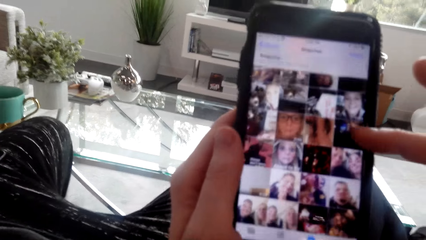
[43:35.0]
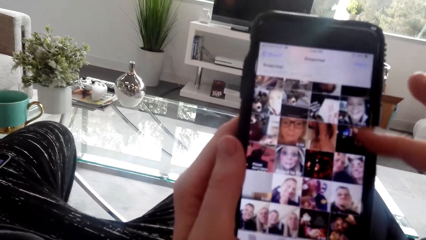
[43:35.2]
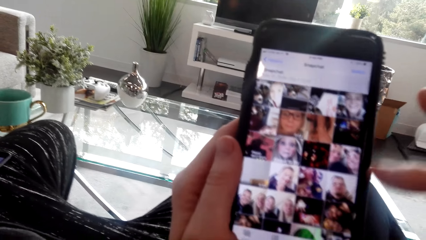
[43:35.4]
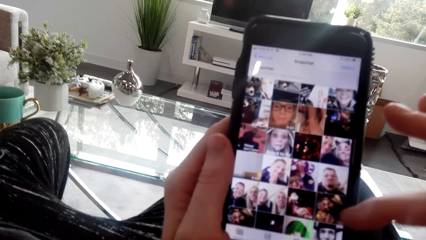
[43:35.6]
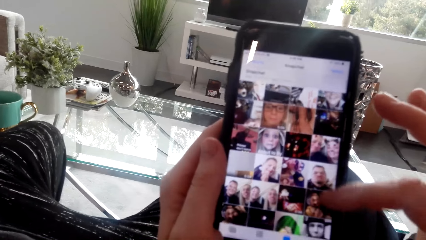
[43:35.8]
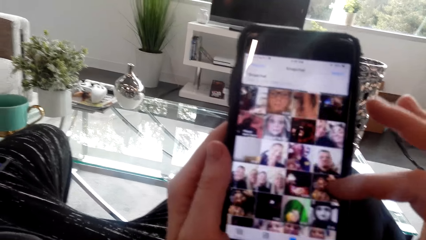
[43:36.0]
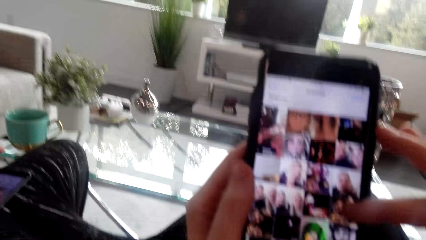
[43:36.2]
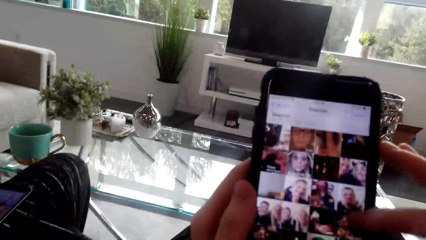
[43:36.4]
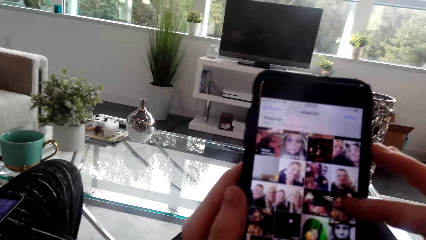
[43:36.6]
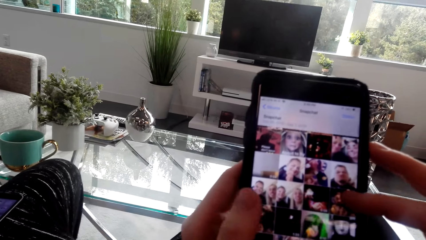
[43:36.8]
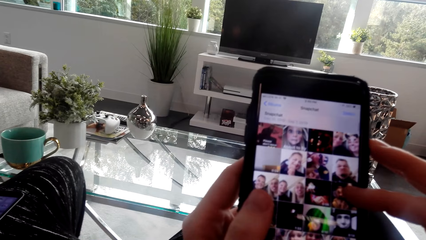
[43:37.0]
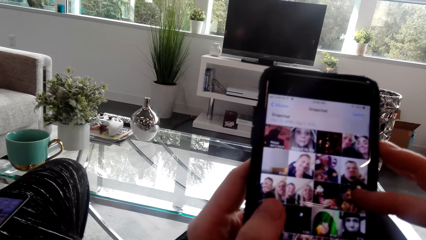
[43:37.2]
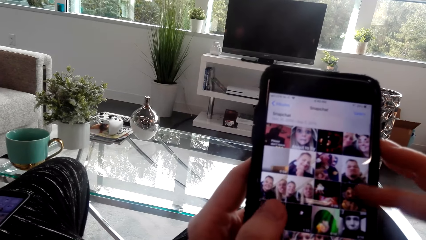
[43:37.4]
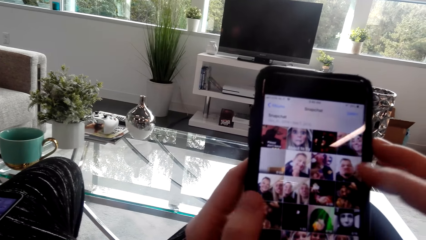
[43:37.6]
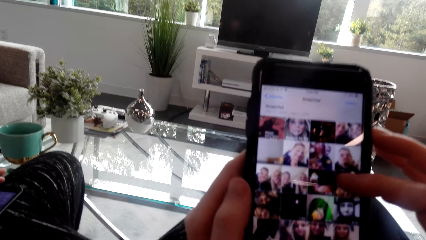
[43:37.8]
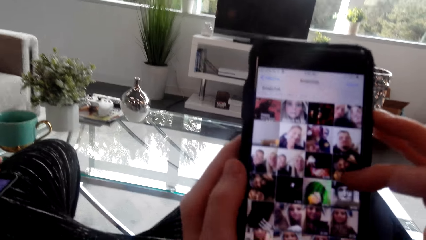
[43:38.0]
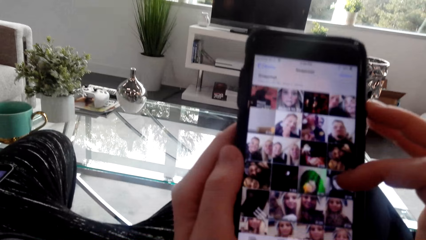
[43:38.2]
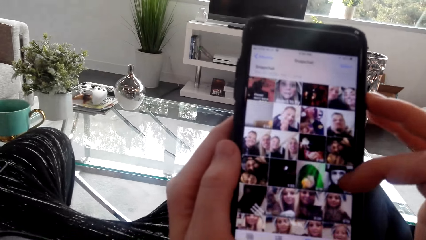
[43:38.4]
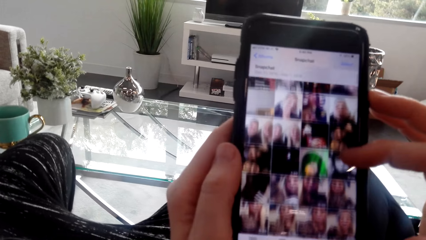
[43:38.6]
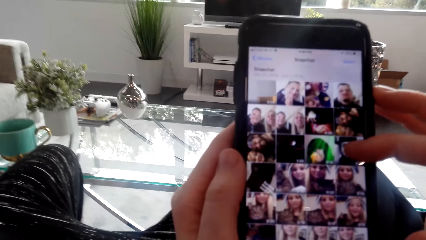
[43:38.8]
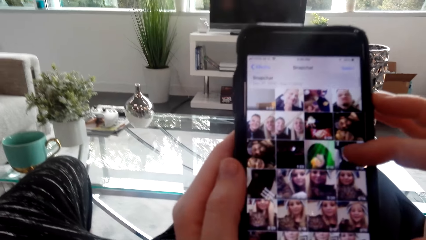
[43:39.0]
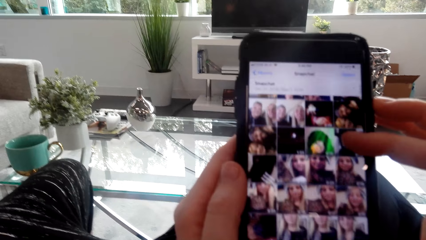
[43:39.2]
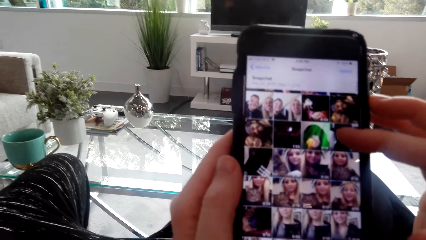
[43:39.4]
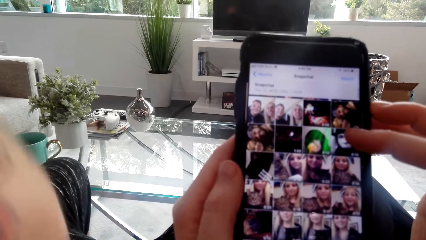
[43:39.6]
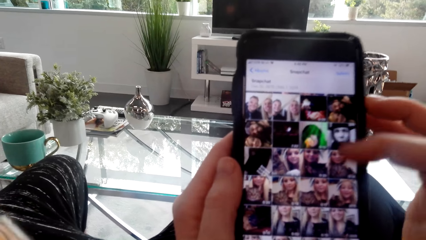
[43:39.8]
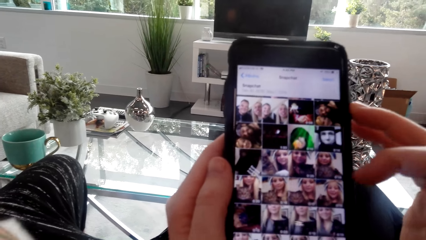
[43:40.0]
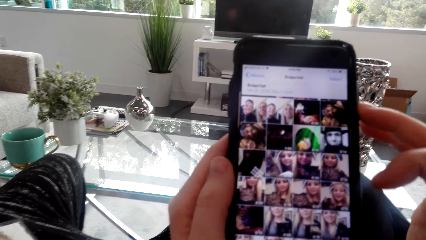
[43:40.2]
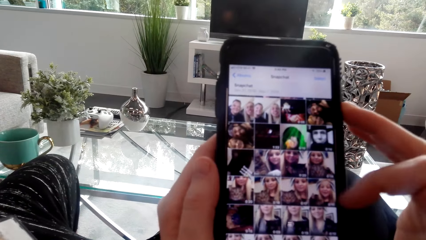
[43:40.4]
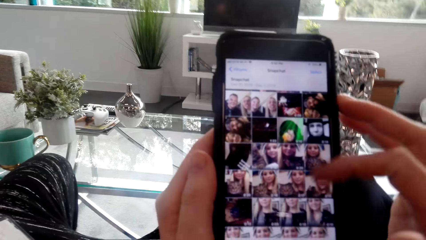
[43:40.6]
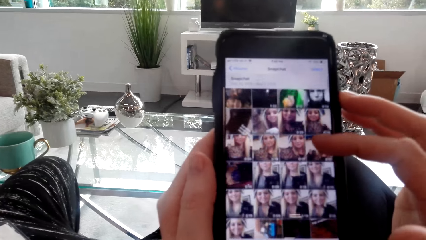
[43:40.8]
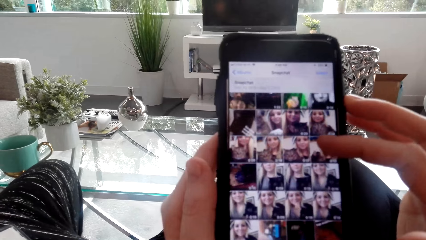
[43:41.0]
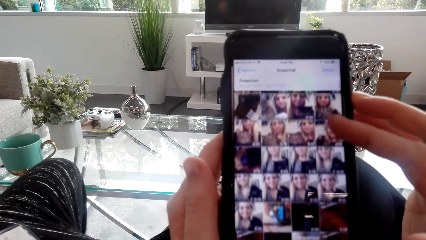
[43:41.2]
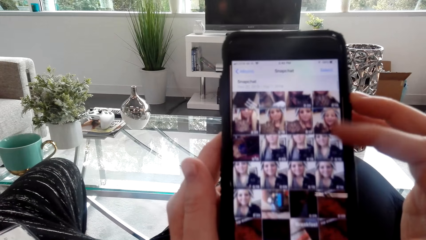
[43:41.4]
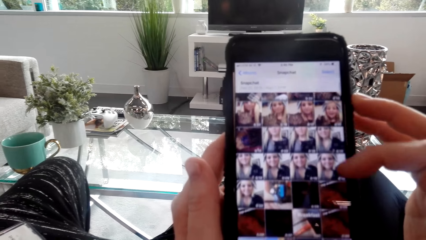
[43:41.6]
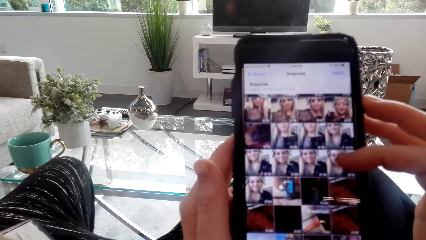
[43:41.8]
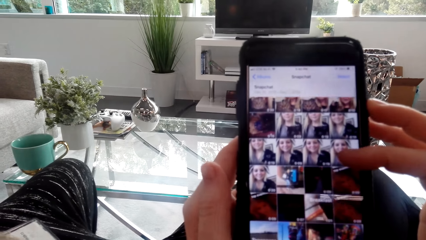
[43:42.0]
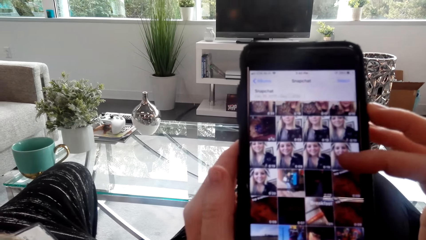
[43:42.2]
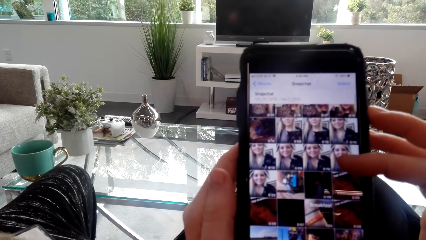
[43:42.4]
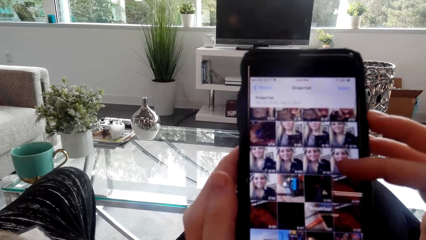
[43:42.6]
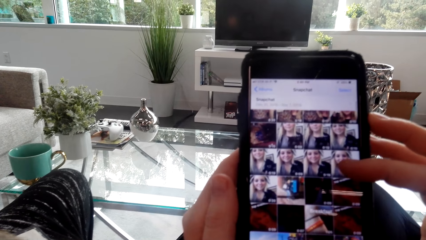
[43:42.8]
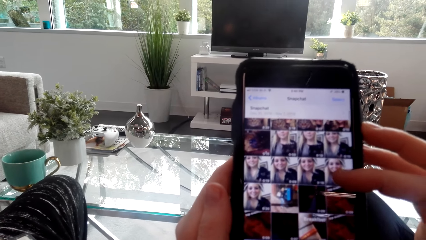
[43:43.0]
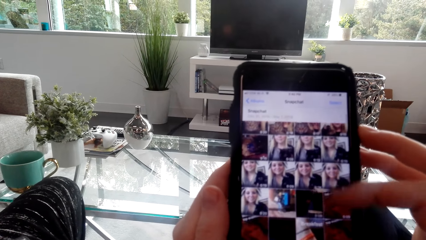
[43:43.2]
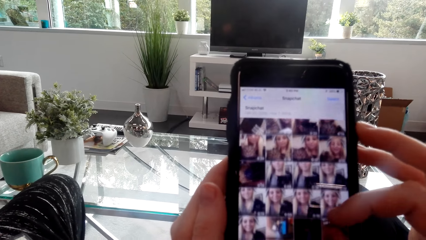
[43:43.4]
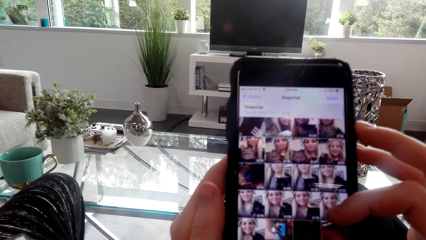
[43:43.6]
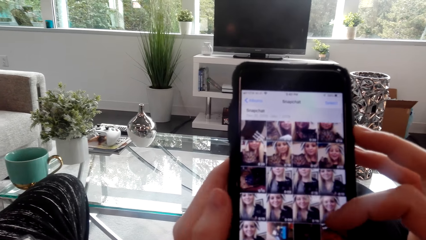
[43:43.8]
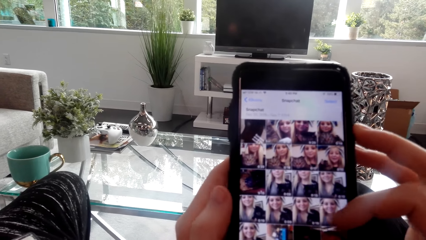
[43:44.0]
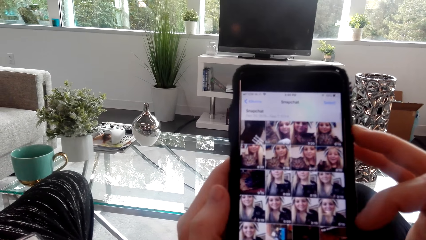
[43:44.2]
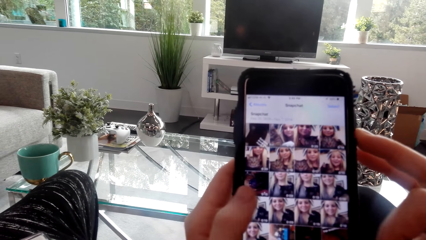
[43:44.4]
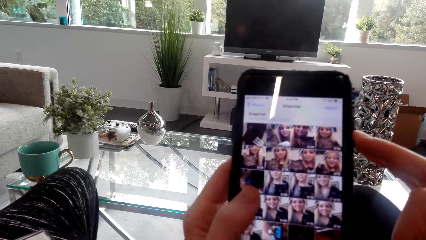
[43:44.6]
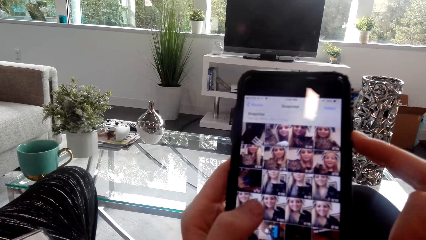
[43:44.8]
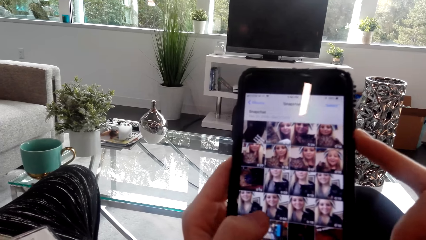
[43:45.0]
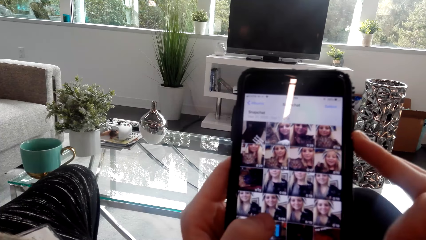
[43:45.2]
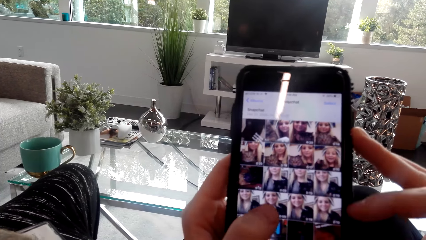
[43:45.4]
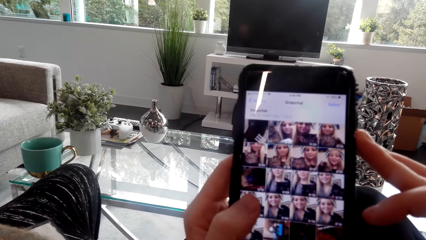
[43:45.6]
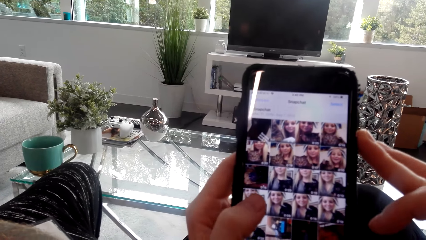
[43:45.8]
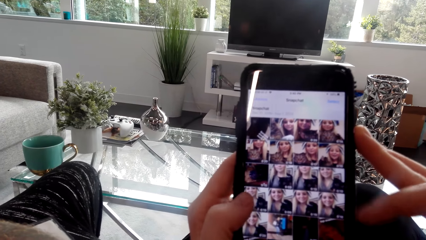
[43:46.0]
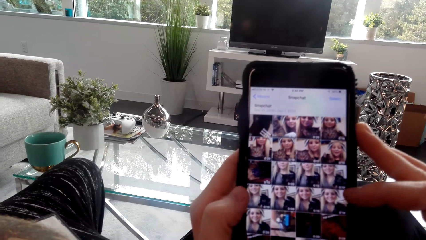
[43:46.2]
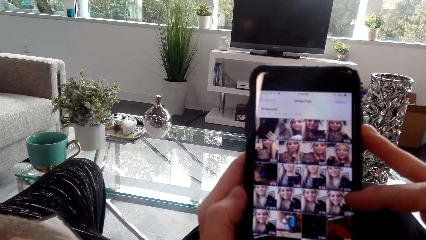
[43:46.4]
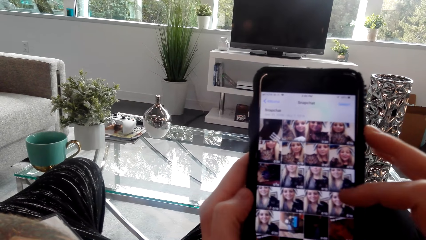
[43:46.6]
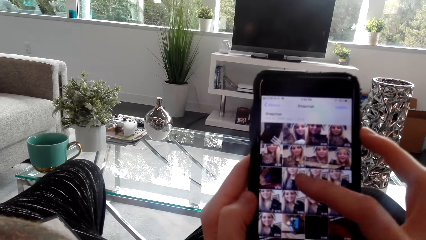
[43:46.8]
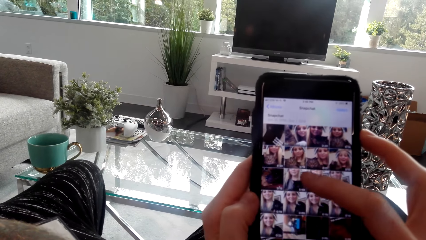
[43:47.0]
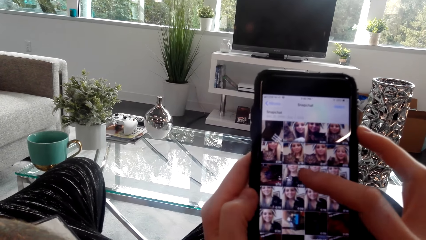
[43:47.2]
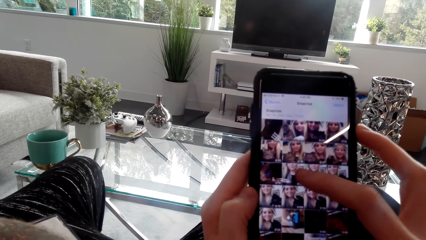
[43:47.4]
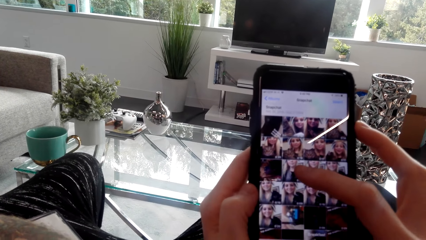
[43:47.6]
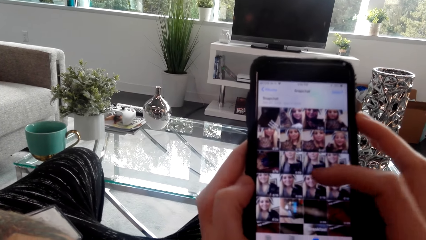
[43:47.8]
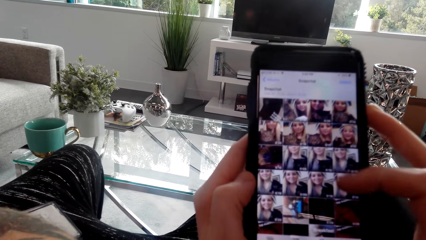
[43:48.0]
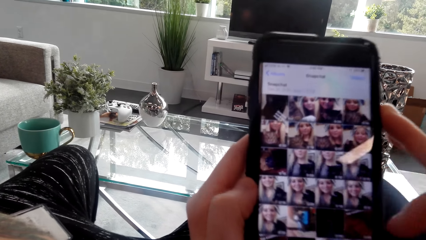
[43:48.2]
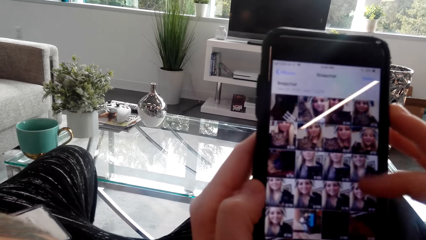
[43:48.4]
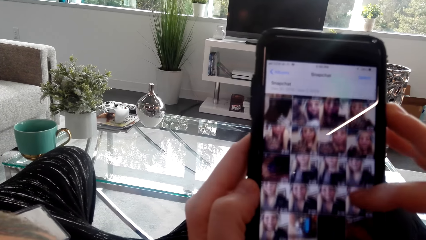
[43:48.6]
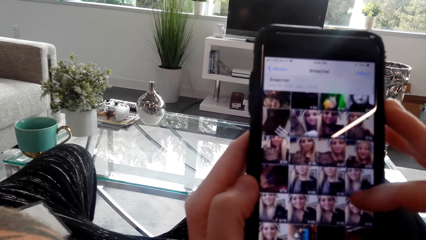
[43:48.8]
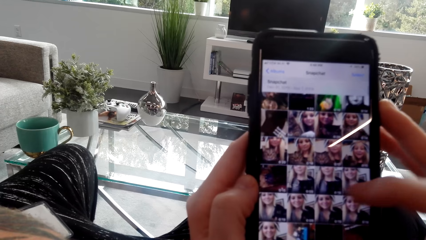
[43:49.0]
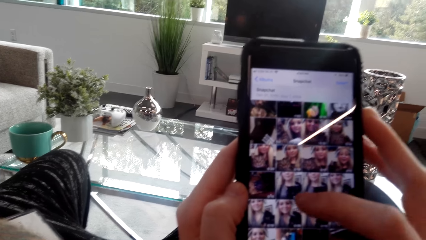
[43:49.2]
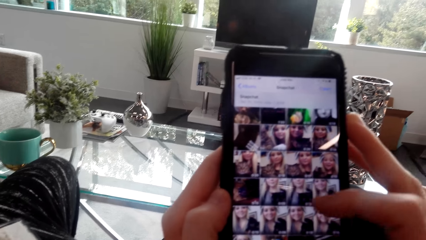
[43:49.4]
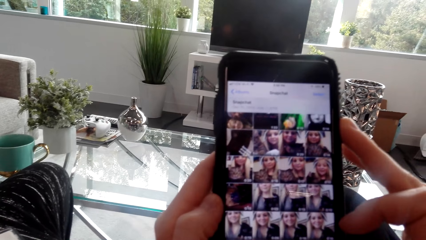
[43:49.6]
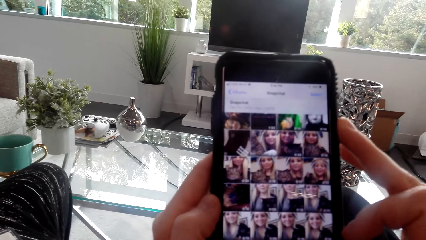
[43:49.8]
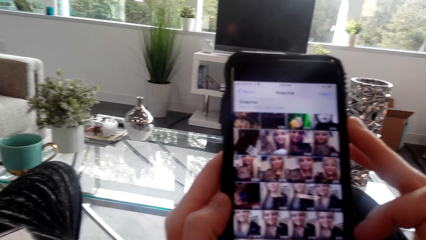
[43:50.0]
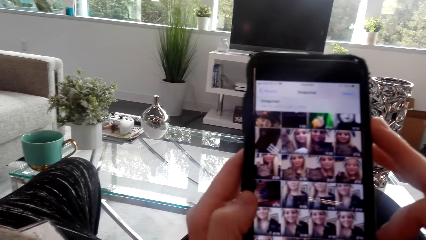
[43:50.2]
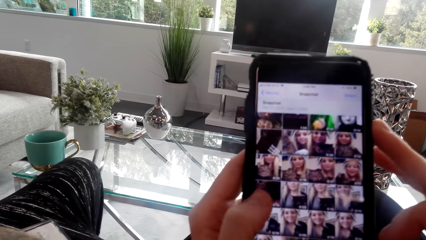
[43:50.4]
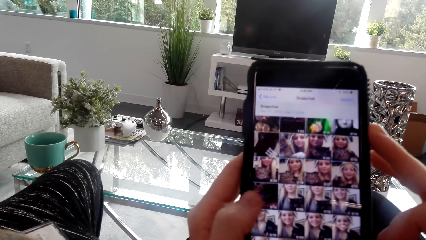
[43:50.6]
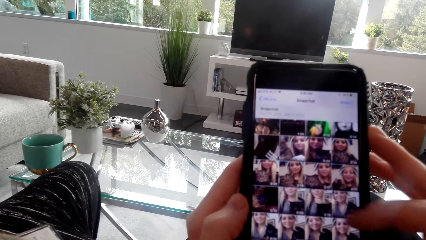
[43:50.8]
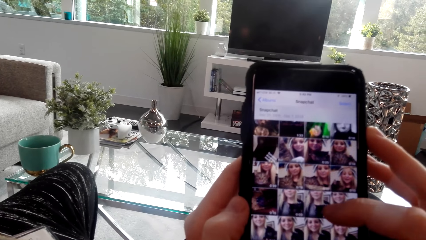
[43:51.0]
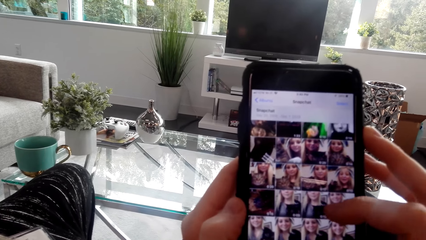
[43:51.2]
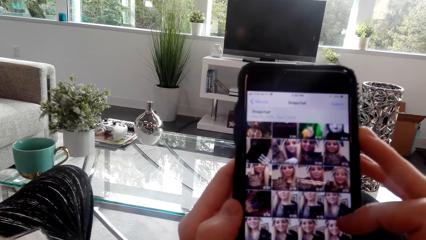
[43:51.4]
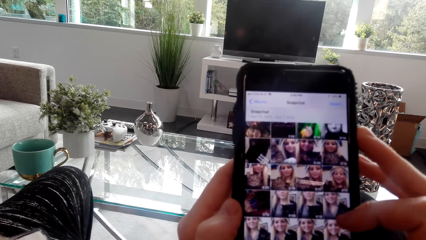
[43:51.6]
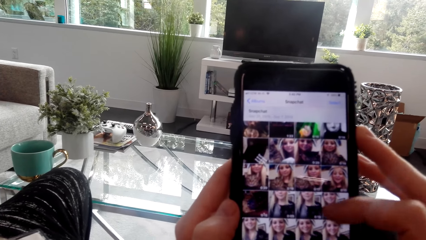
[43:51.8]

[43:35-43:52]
The camera wearer scrolls on the phone. They converse with a man. They use the phone. They converse with the man. They use the phone.
